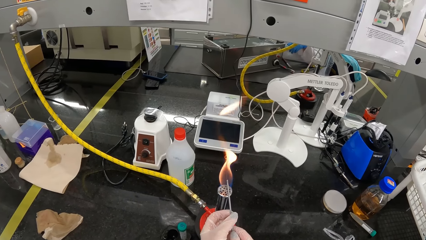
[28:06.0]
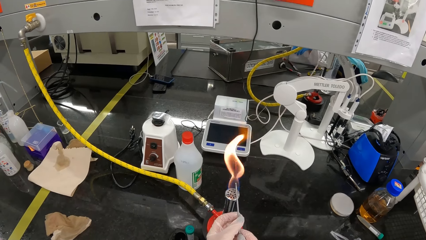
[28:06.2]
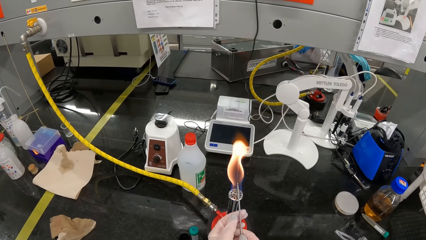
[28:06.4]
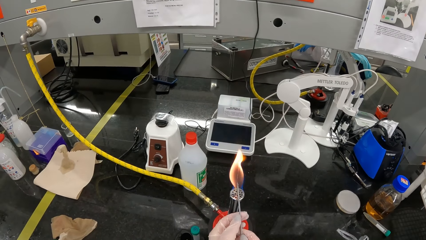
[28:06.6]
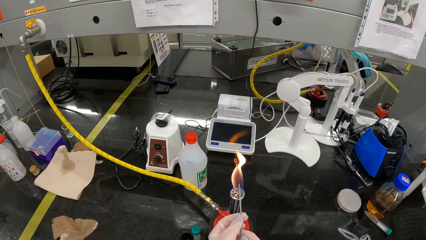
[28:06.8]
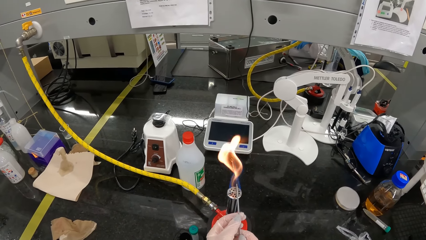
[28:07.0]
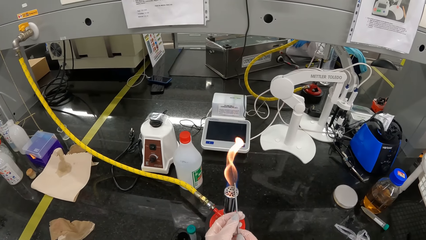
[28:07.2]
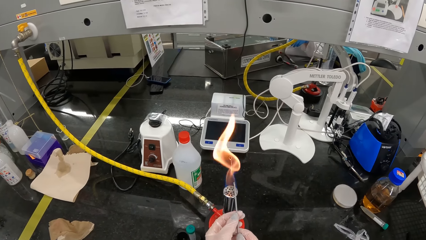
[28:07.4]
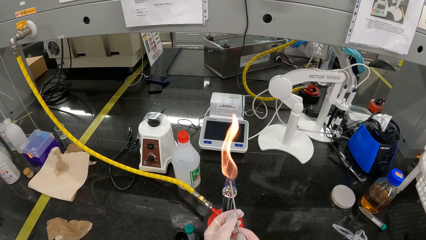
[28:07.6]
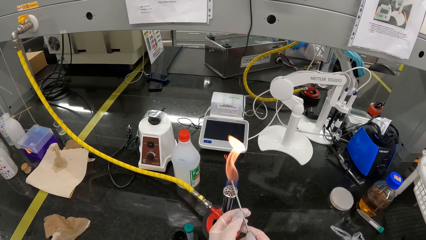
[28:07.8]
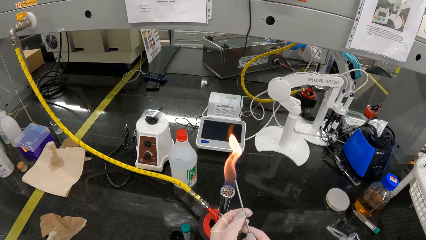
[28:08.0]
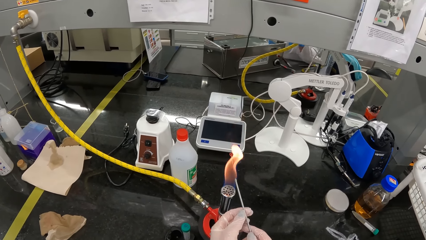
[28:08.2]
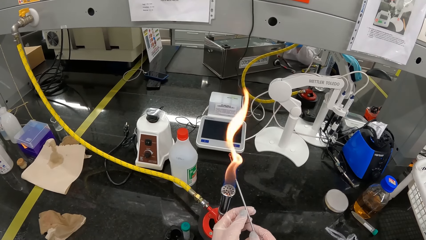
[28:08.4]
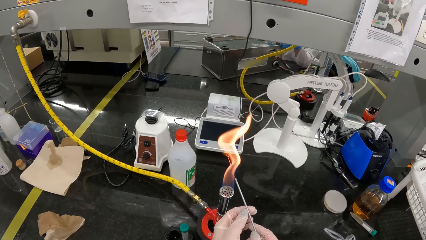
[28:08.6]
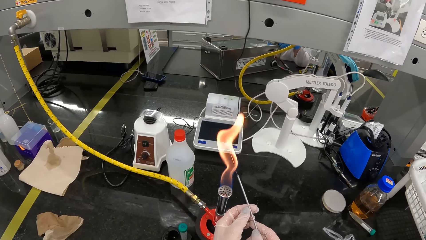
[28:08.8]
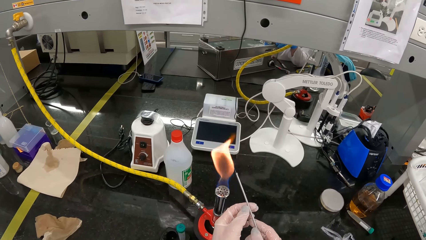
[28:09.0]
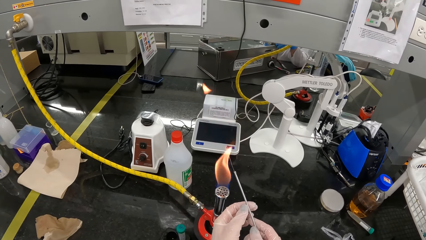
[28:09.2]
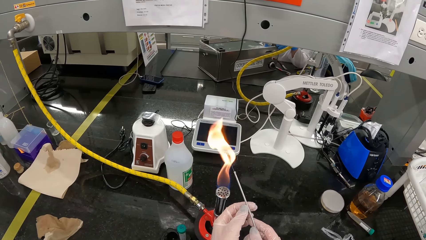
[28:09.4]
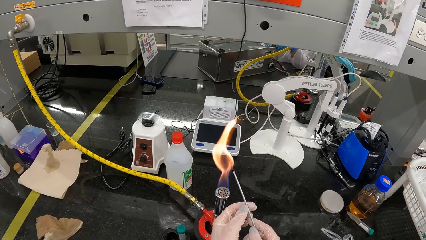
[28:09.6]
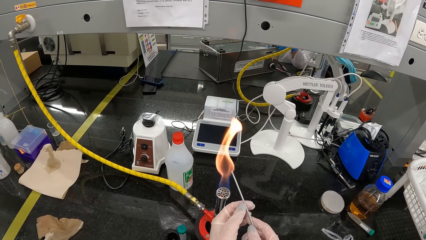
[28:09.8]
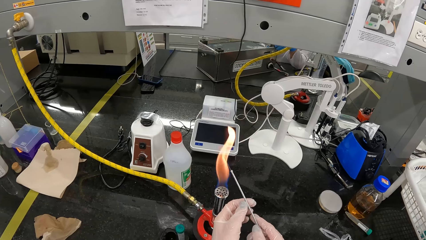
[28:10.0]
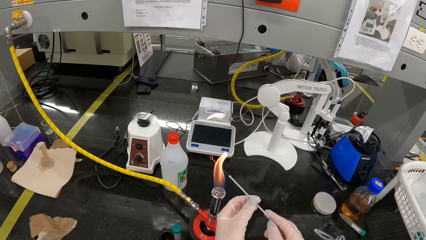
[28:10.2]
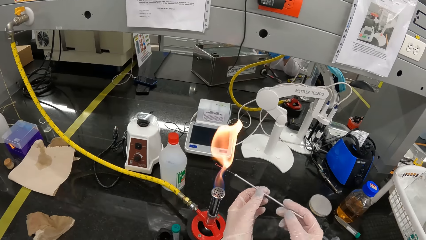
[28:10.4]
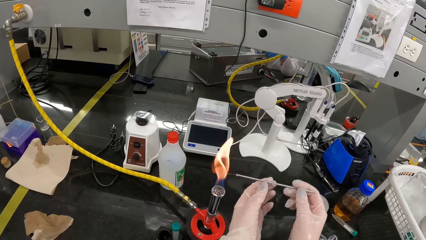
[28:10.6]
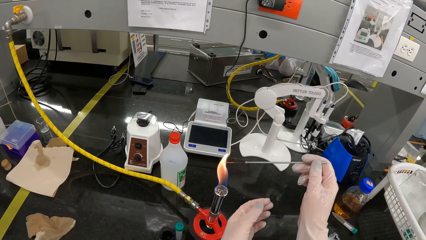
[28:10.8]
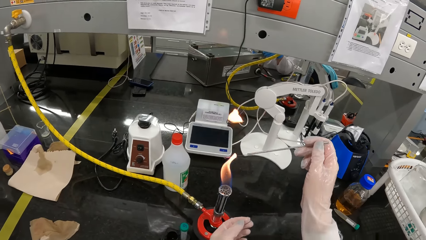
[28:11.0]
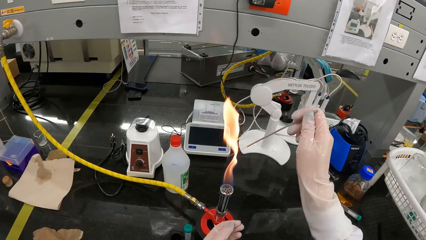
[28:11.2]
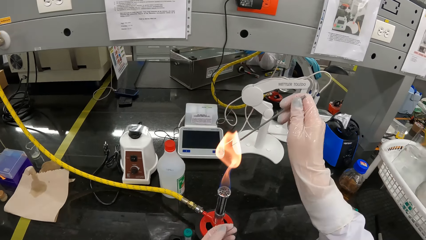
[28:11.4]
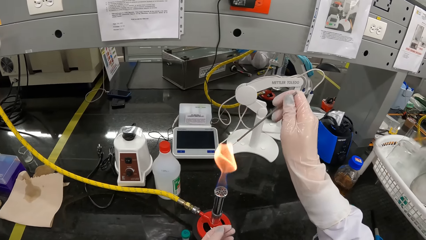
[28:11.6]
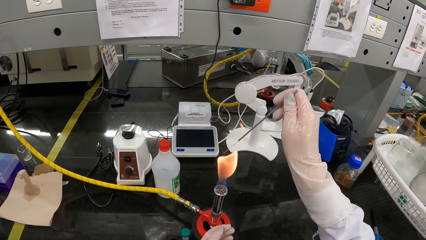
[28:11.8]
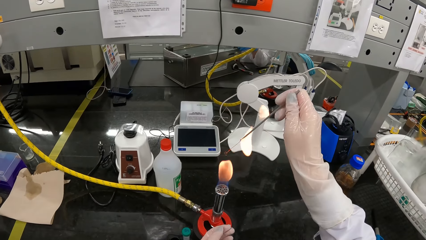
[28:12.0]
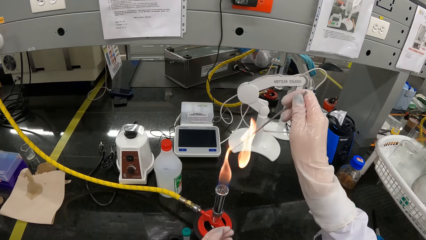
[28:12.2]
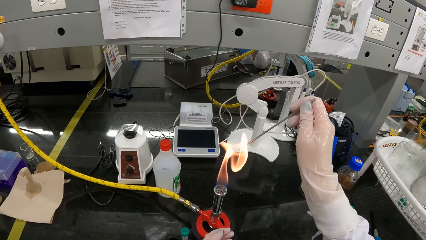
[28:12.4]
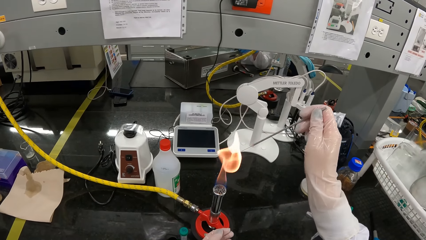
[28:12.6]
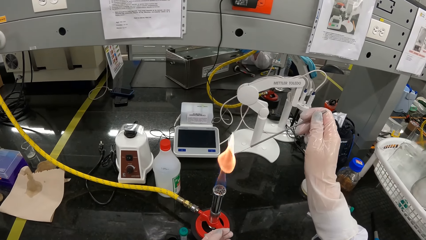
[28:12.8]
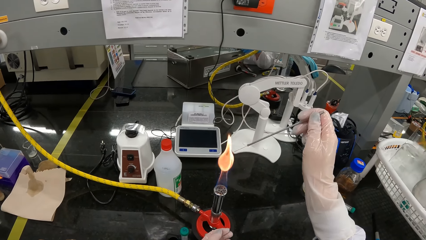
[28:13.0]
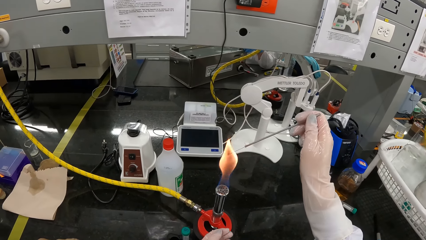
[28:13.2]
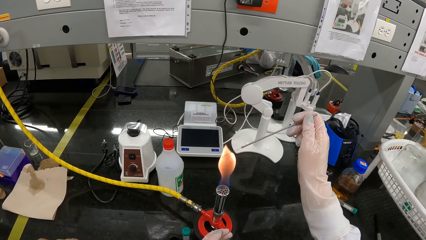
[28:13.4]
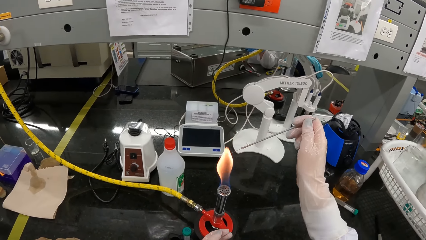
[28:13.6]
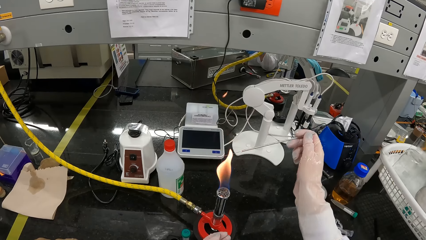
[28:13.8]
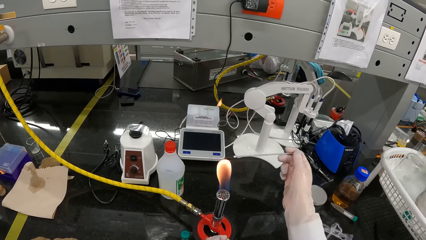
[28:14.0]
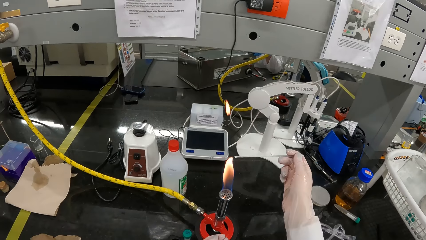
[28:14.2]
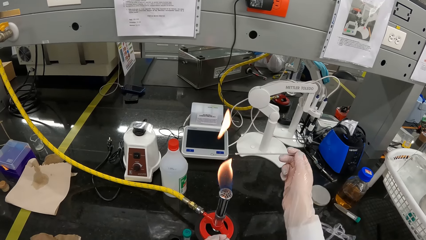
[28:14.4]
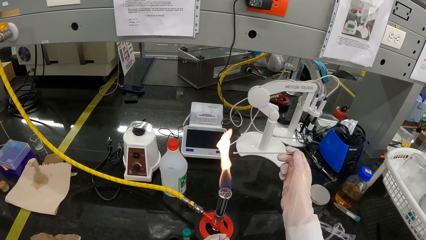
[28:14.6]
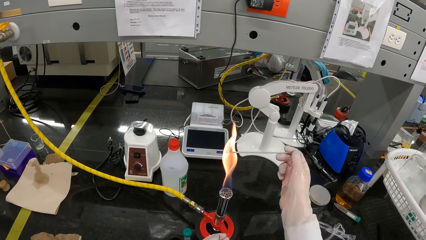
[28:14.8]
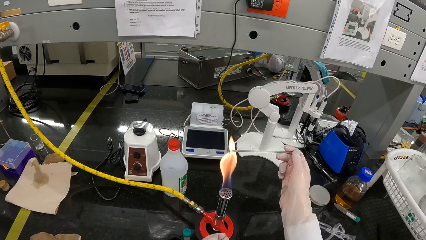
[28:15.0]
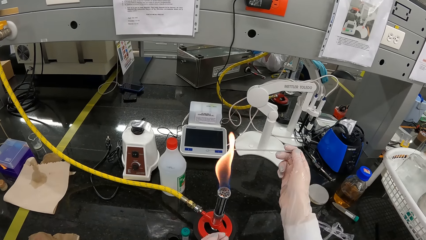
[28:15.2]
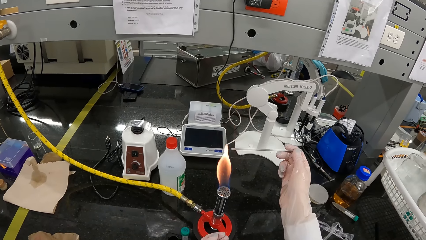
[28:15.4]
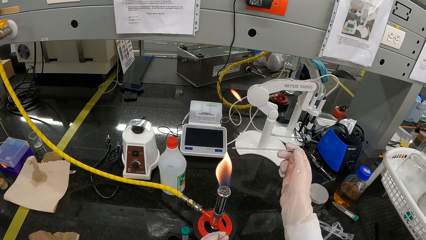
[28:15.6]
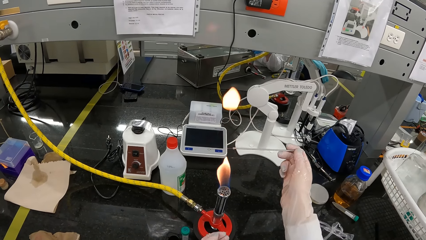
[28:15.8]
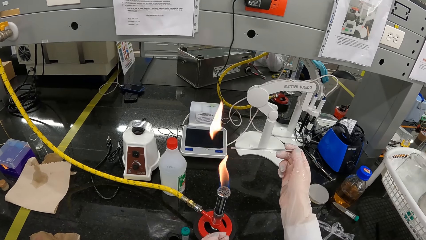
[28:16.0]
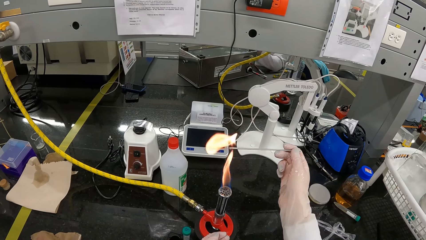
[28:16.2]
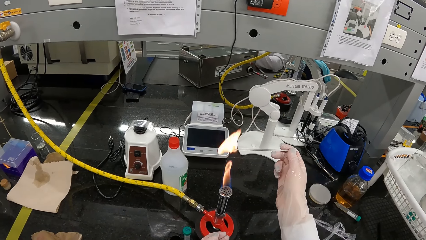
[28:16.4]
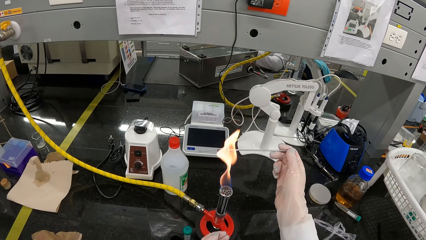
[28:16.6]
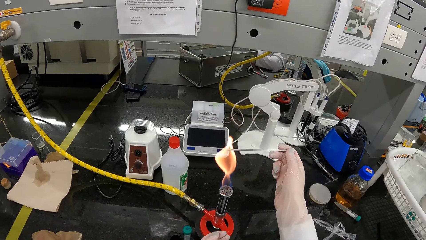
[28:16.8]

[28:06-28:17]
The camera wearer turns around. They heat the wire.

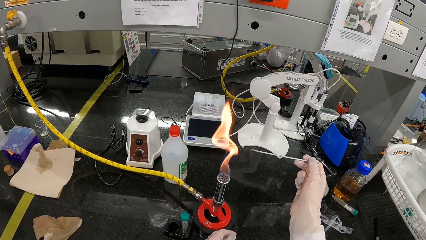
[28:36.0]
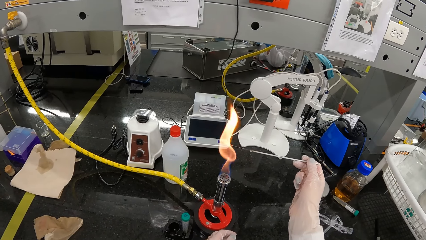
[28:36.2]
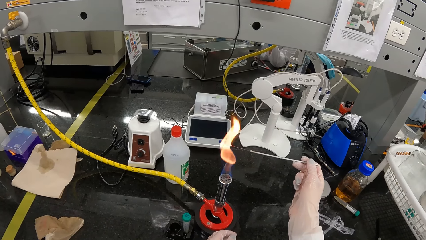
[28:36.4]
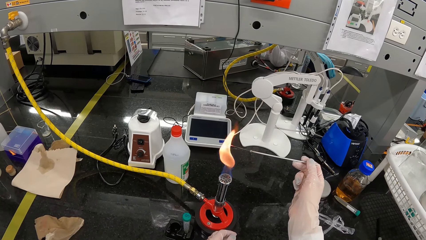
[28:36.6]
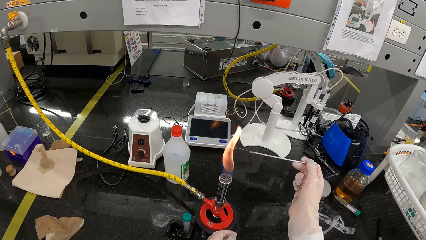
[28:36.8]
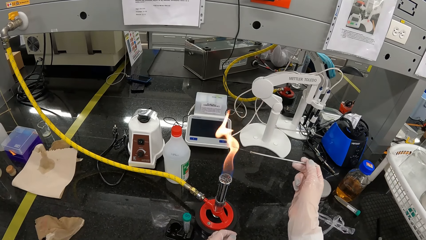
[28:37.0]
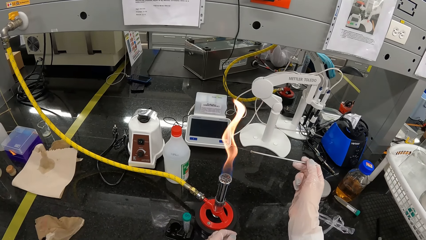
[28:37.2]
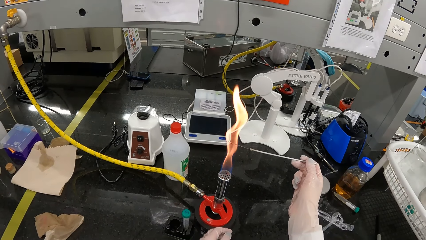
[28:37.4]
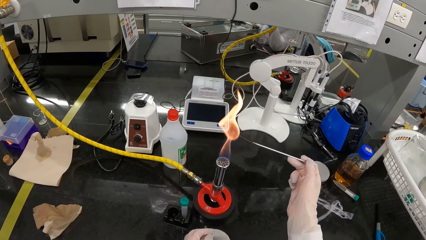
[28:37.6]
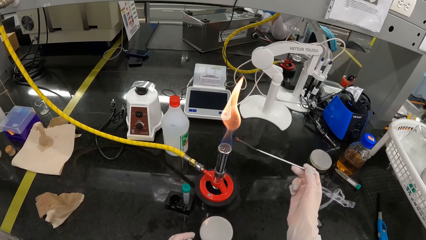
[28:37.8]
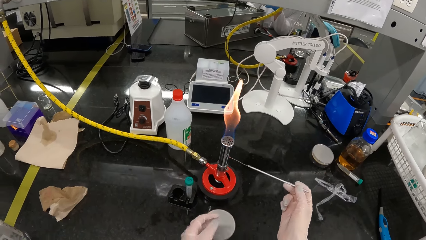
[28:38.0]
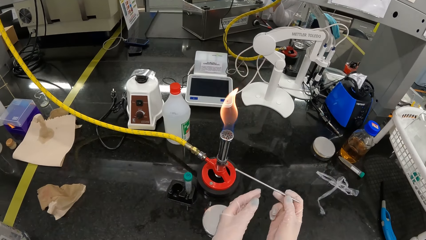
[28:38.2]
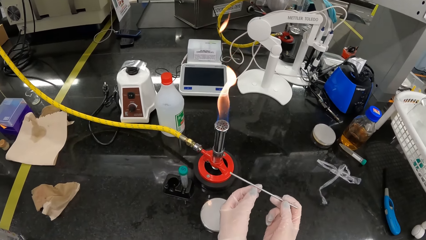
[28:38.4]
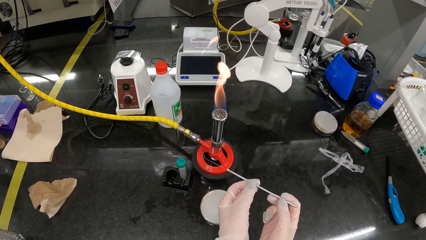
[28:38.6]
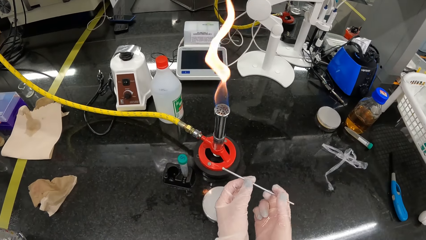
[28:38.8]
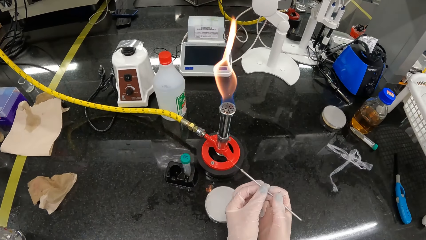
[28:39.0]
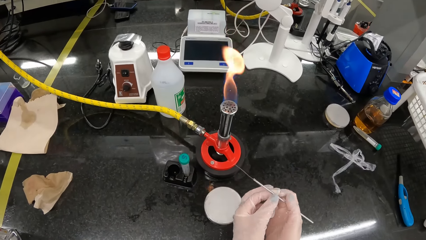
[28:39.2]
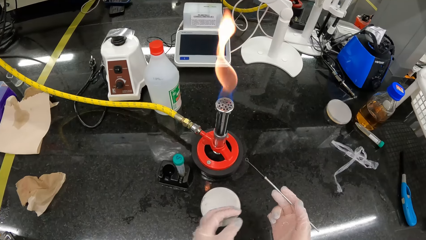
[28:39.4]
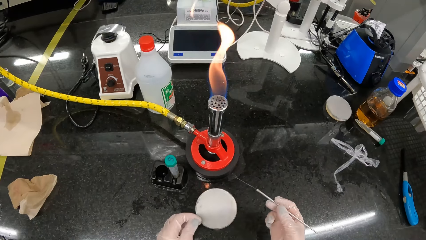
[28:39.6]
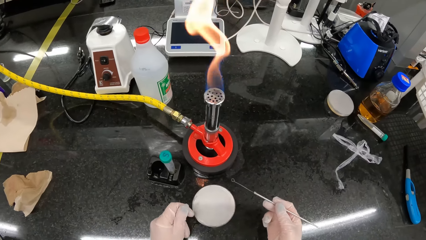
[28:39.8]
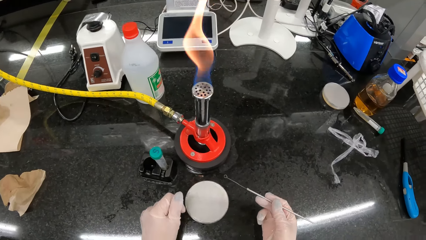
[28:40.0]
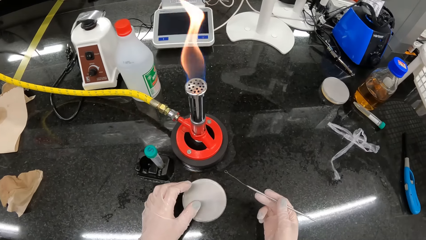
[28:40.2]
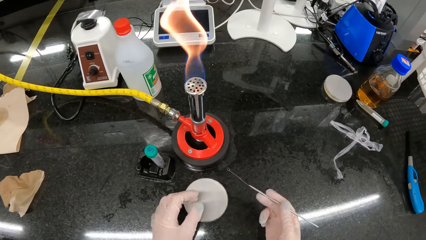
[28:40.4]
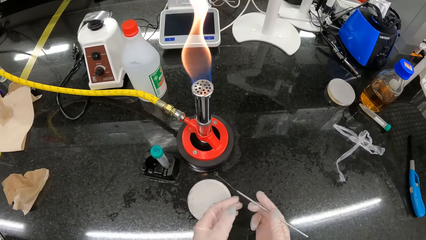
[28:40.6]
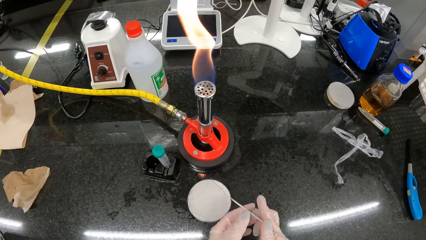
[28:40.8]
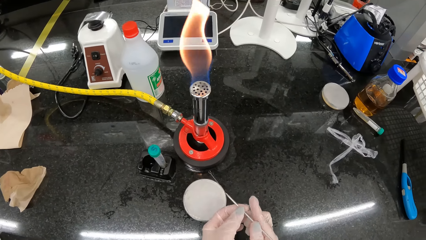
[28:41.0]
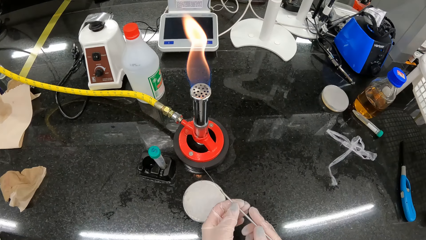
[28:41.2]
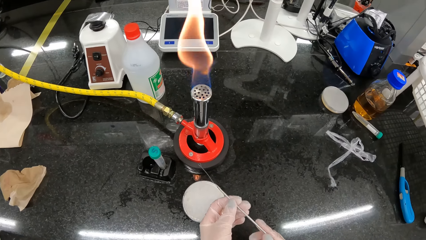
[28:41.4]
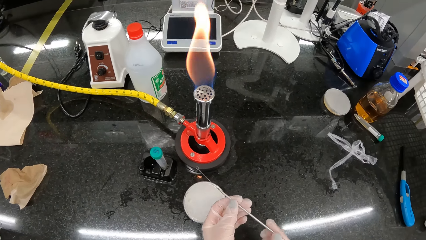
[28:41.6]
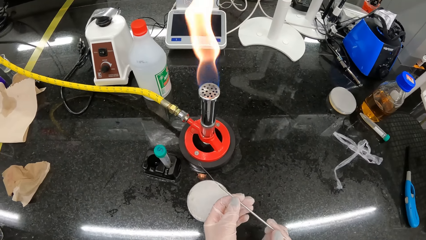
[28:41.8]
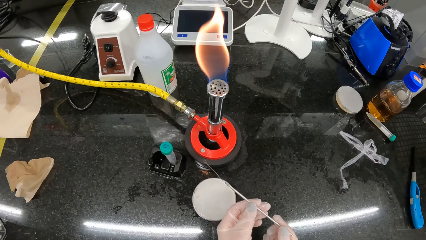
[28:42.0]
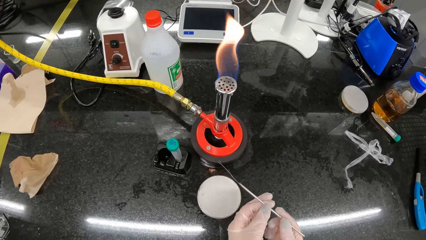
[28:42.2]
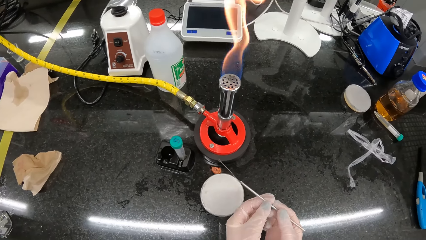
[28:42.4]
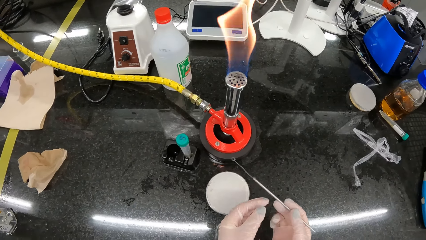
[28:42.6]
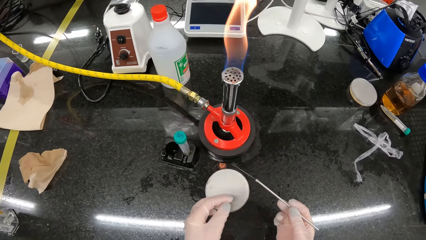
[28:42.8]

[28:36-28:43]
The camera wearer lowers the wire loop in her right hand from the Bunsen burner flame. She adjusts the wire loop in her right hand with both hands. She holds the wire. She lowers her left hand on the table. She adjusts the wire loop in her right hand with both hands.
